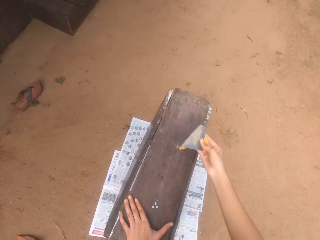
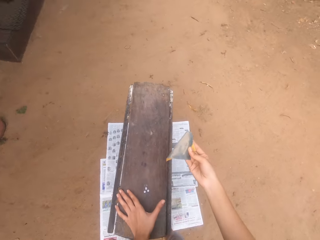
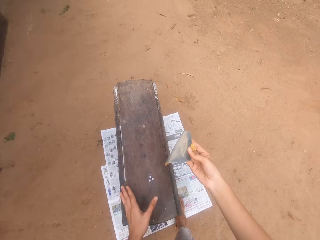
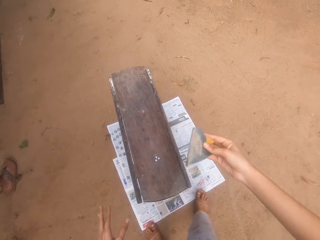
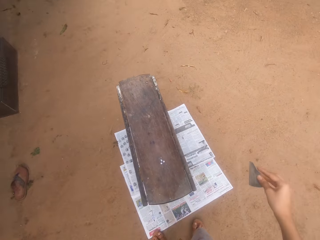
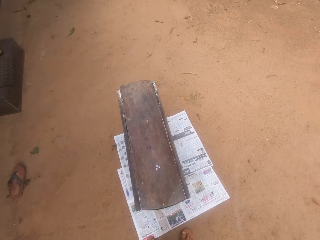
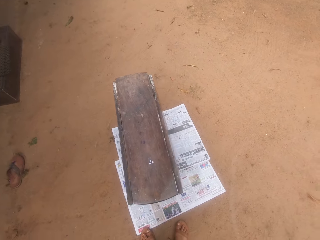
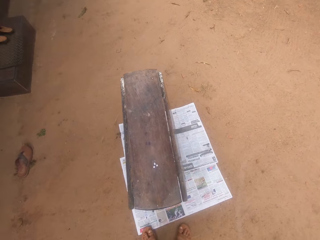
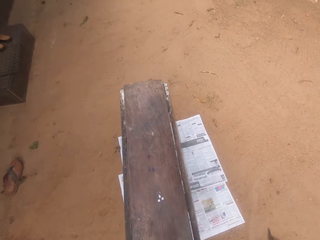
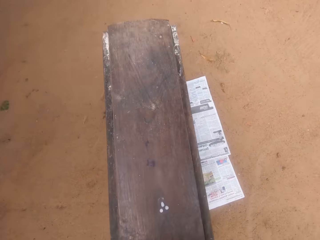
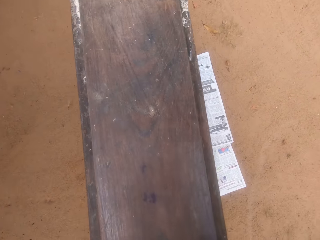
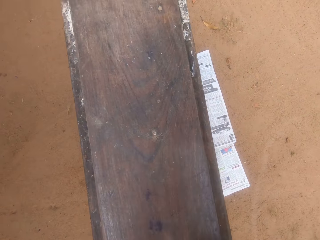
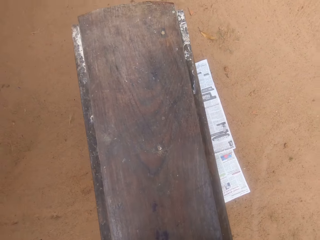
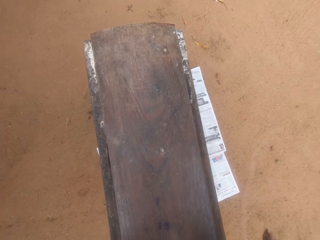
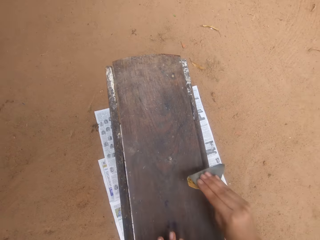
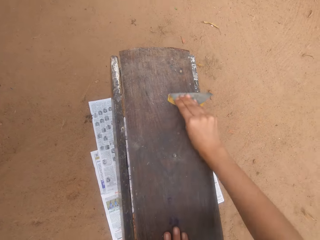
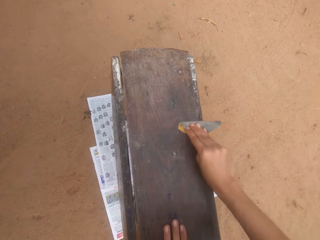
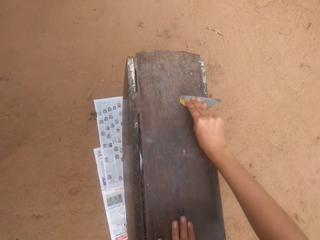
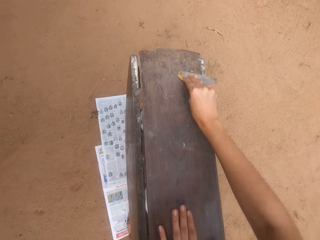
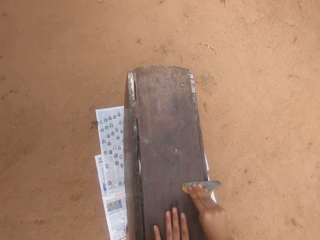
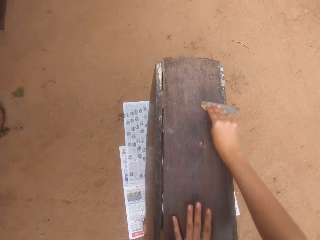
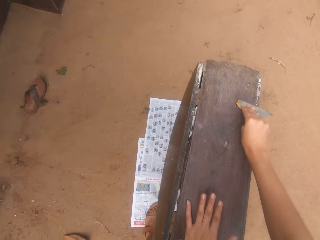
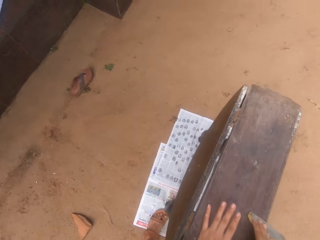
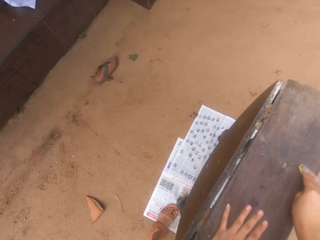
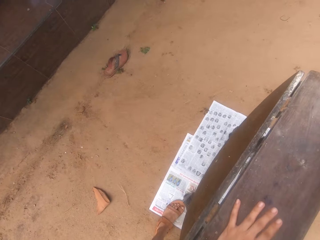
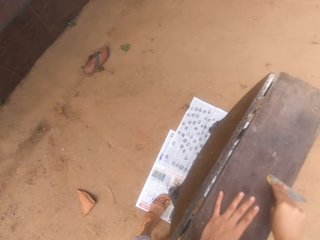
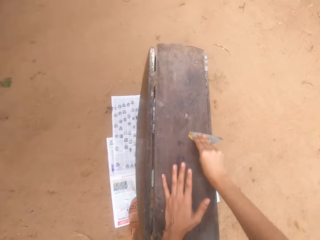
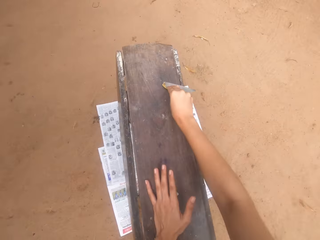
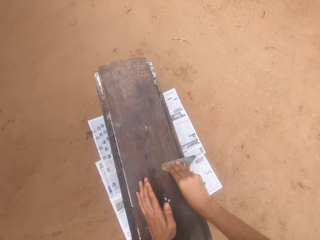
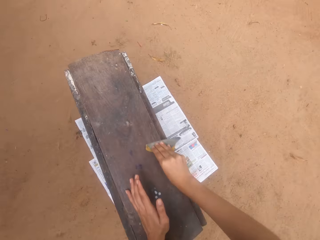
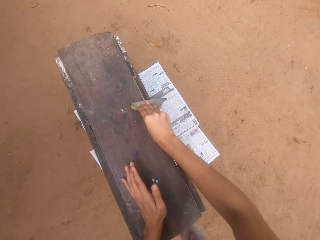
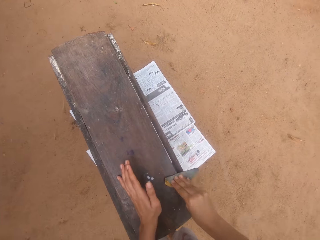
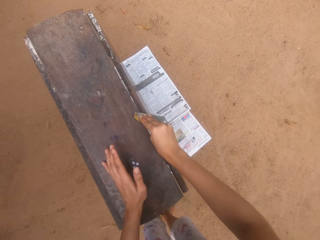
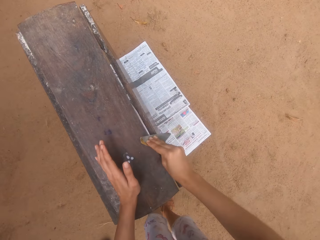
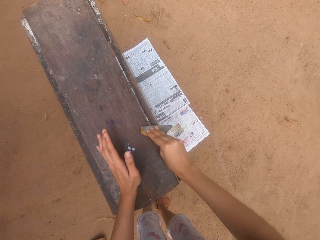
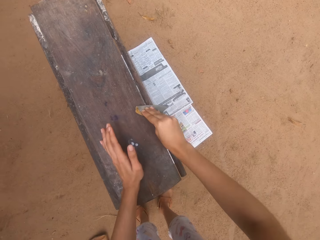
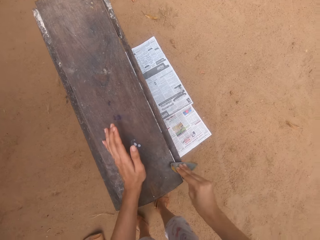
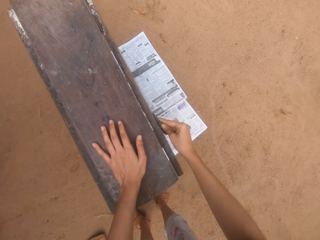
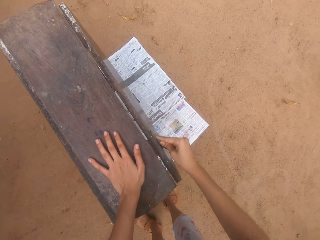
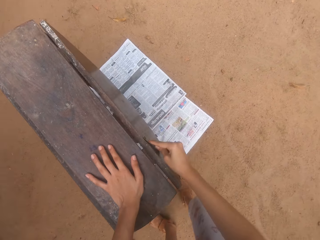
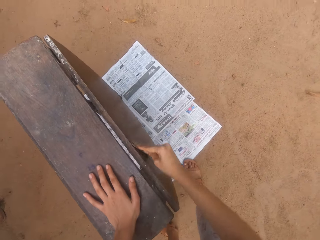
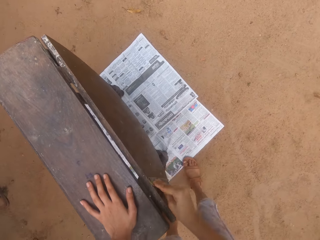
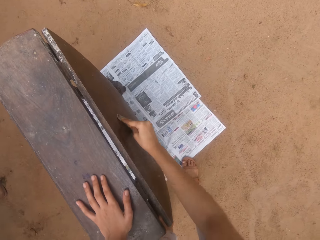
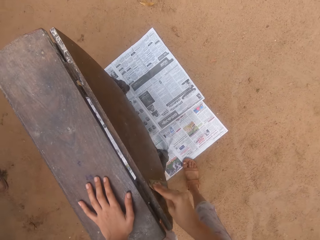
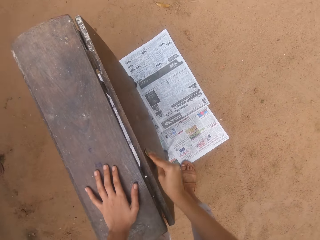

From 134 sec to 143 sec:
The camera wearer blows the dust particles on the table. They sand the table with sandpaper.

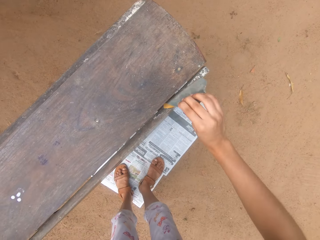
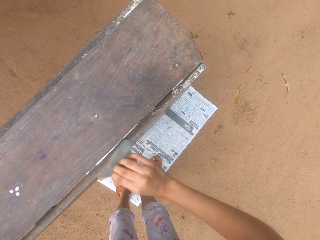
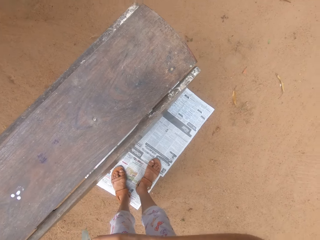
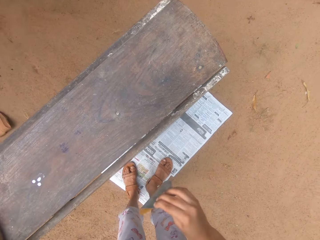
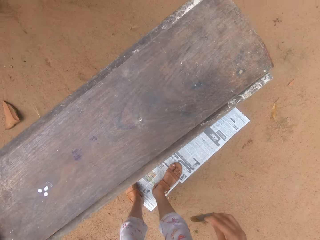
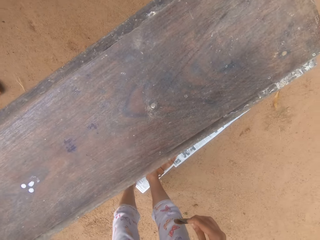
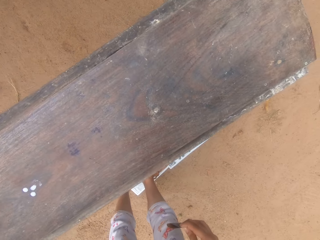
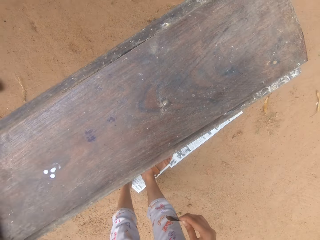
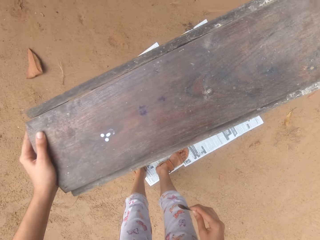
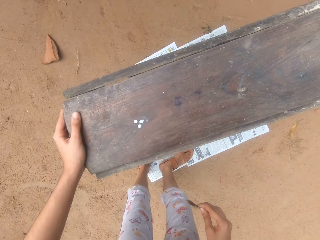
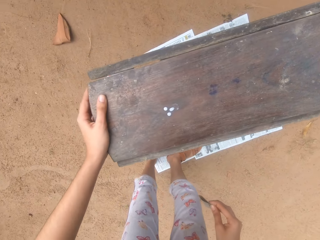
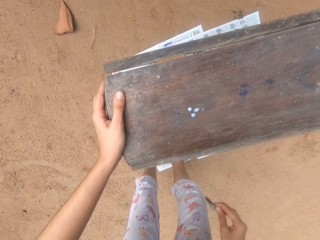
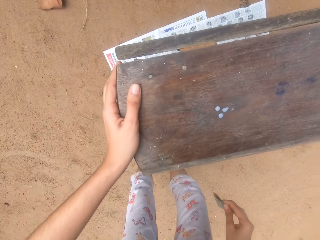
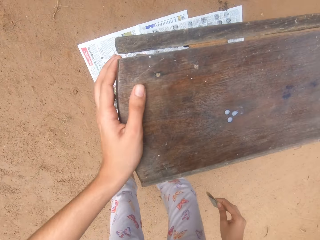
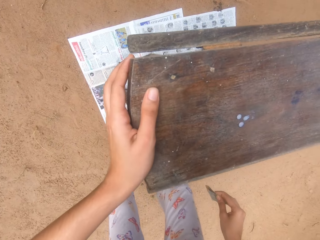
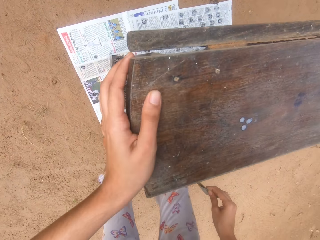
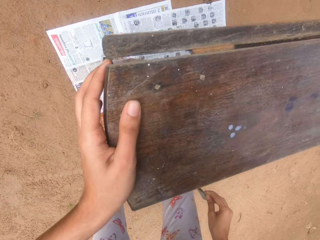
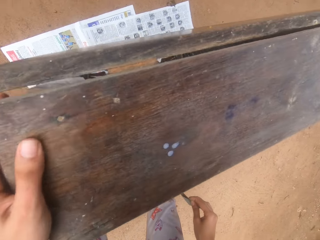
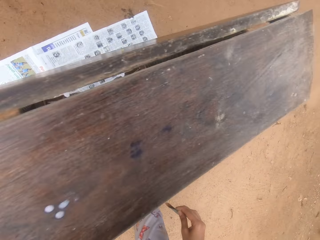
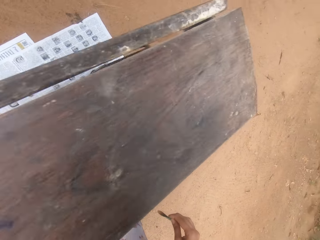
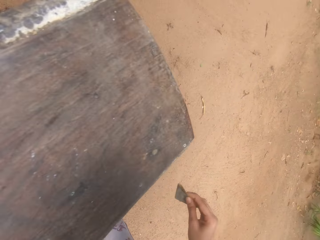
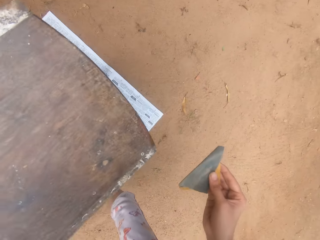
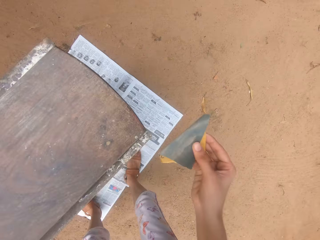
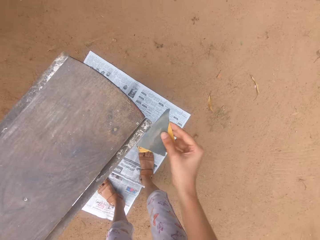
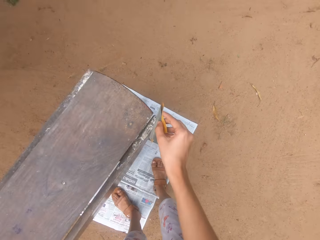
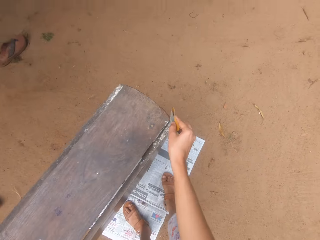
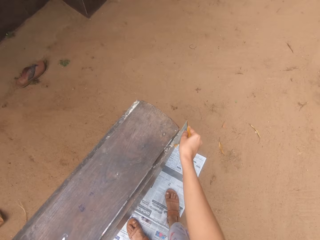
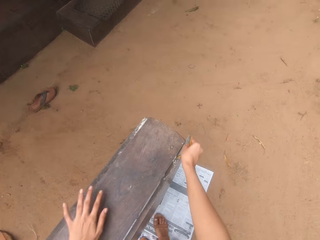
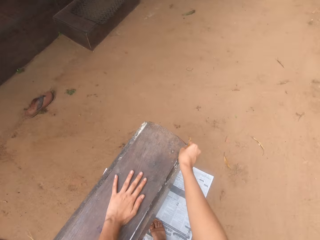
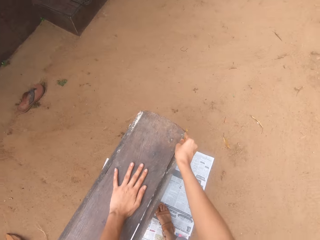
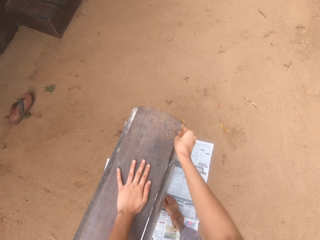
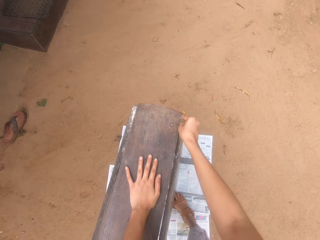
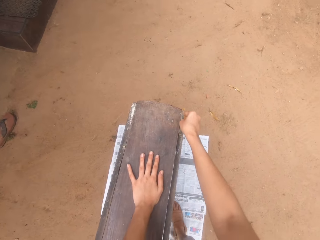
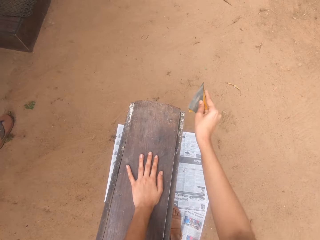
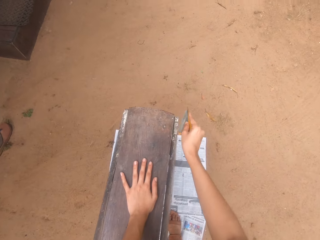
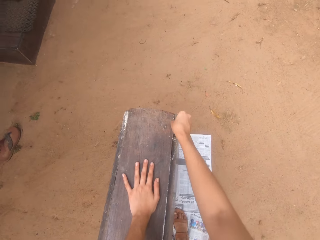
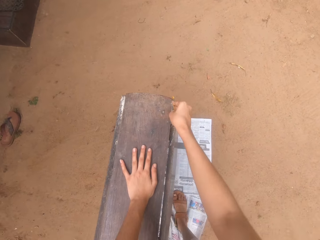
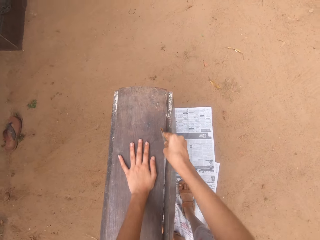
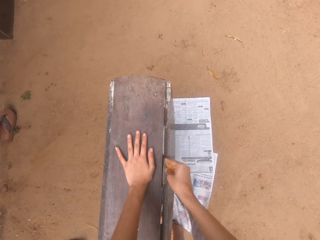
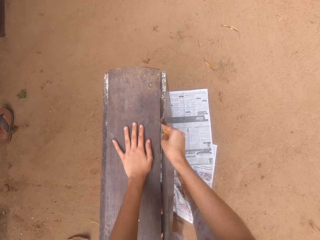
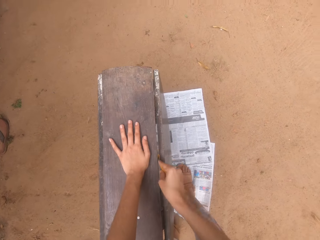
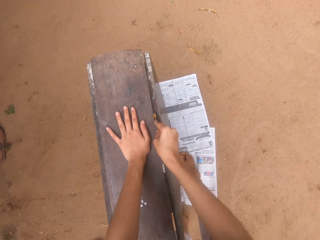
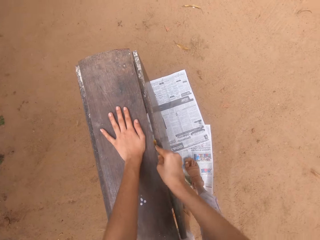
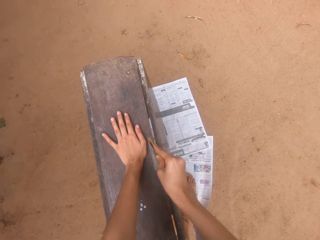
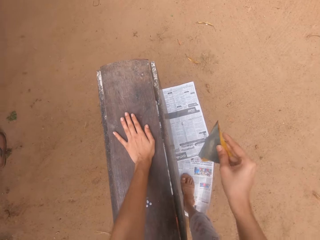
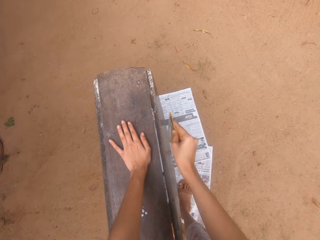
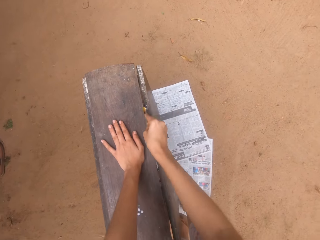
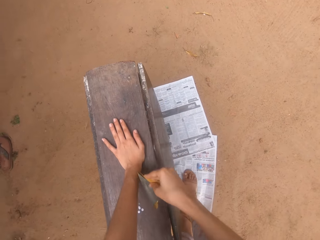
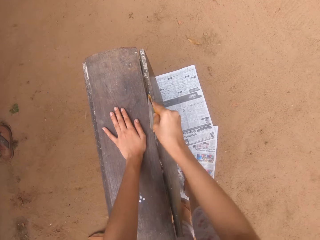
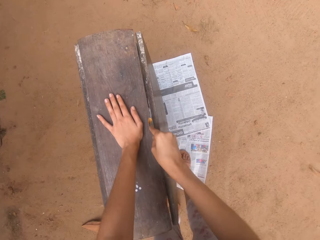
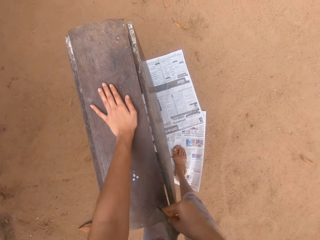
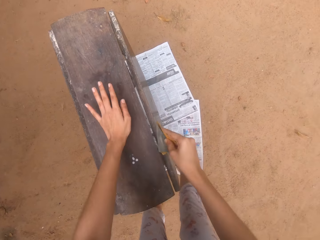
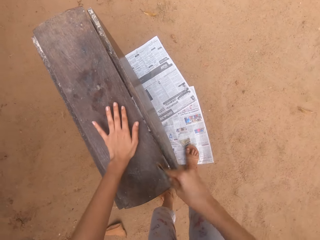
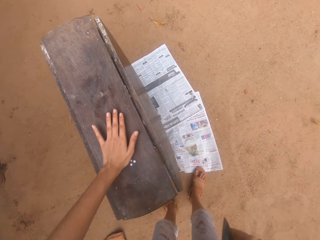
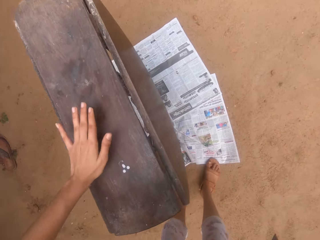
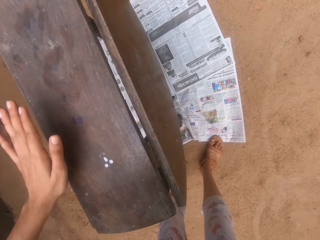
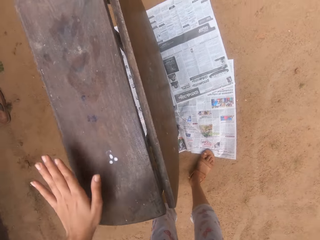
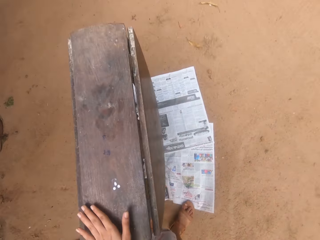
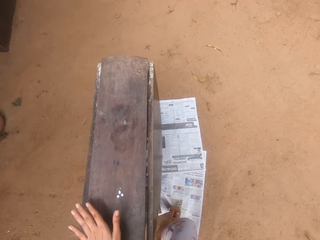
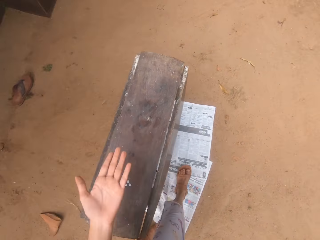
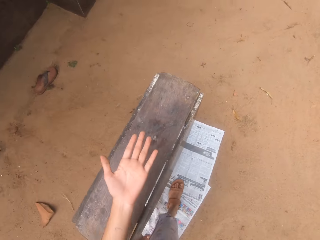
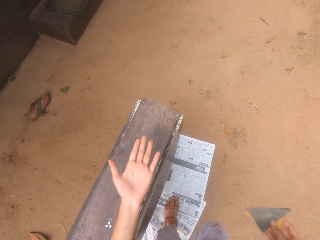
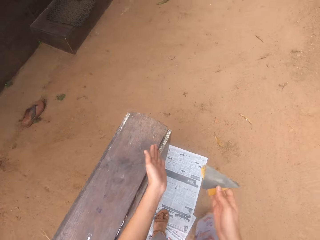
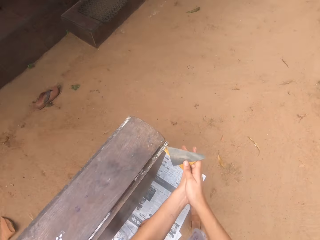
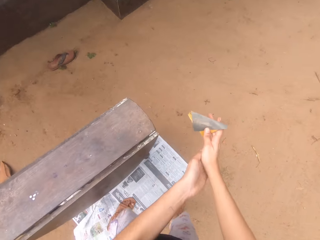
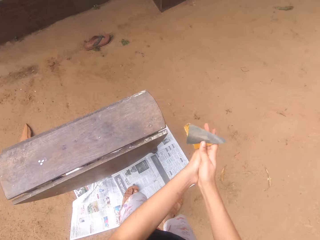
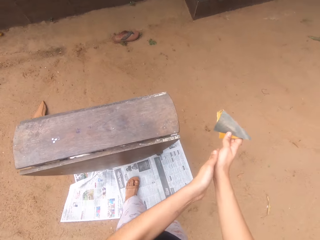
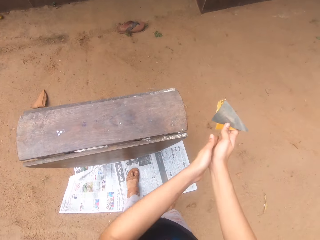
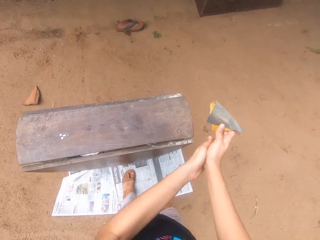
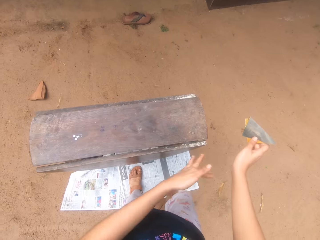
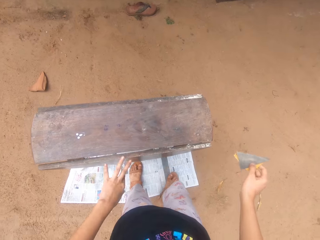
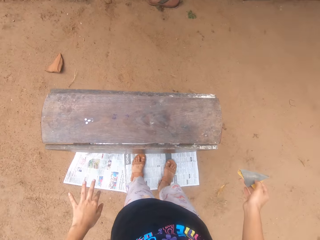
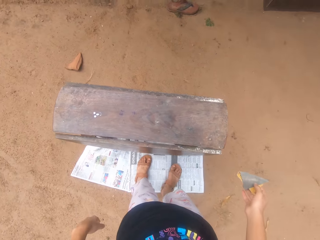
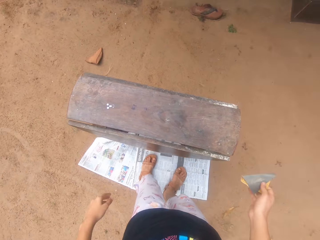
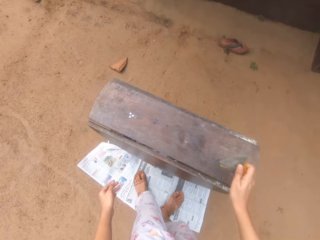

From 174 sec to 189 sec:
The camera wearer blows the dust particles on the table. They sand the table with sandpaper. They blow the table. They rub the hands and wipe the hands.
